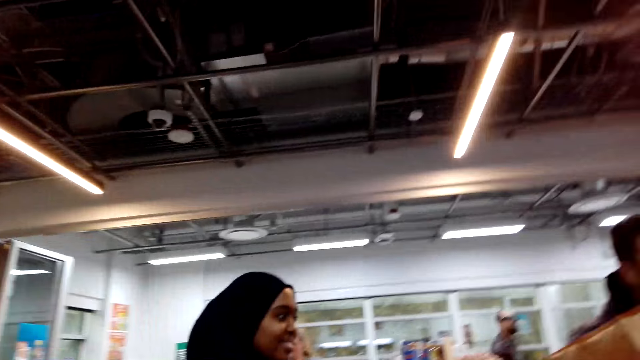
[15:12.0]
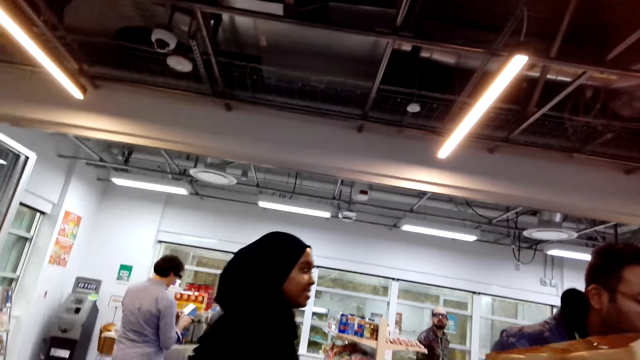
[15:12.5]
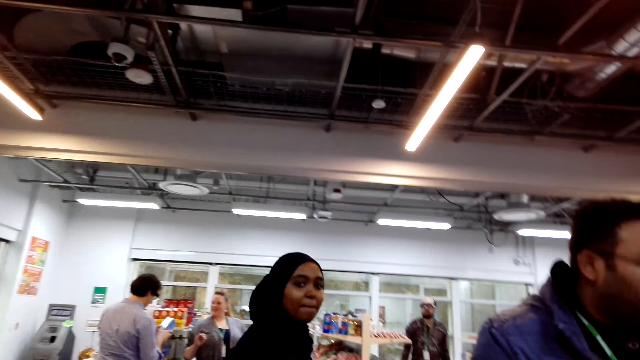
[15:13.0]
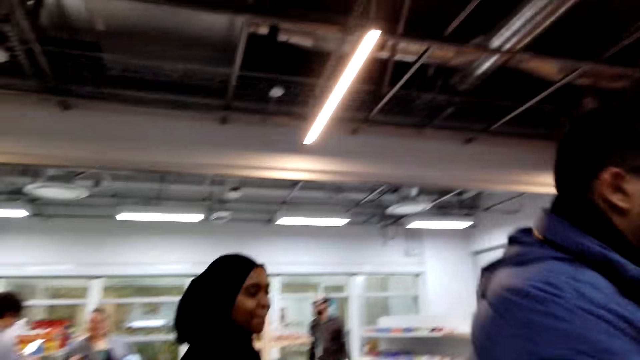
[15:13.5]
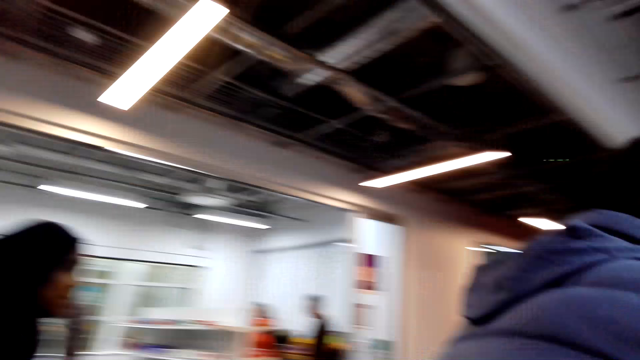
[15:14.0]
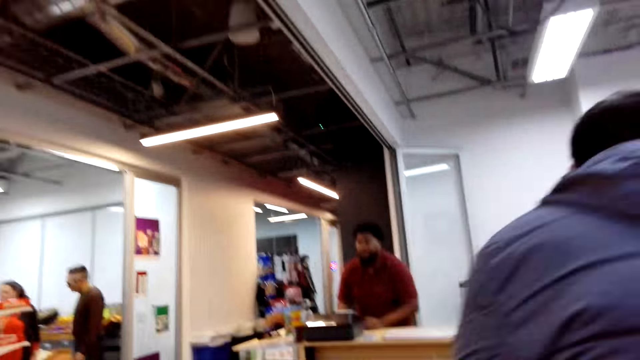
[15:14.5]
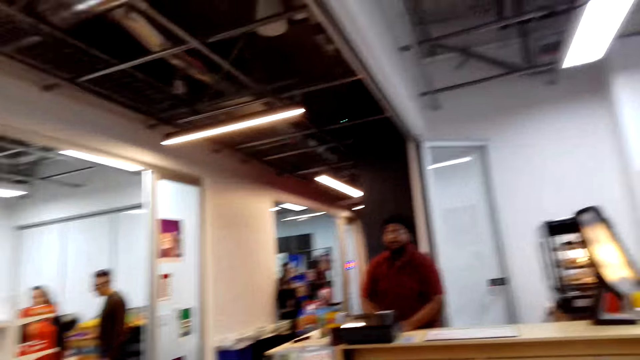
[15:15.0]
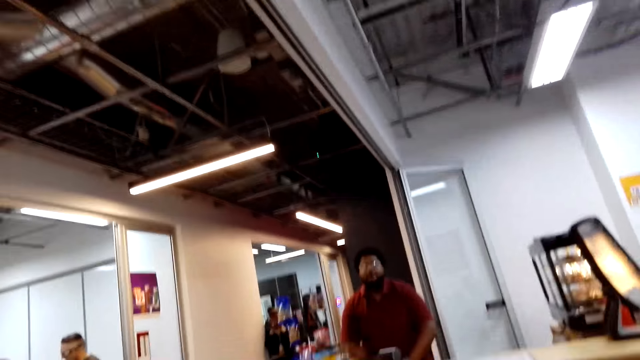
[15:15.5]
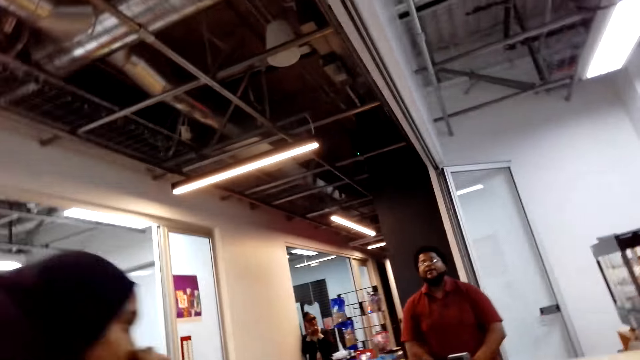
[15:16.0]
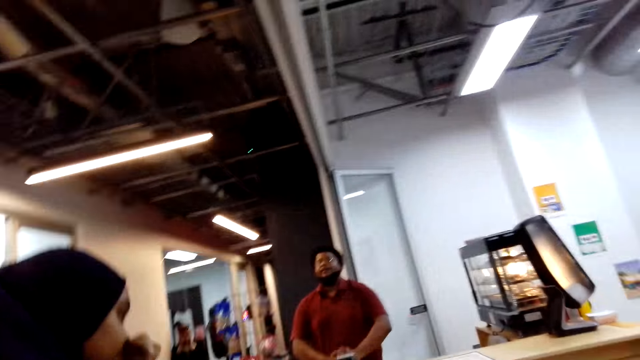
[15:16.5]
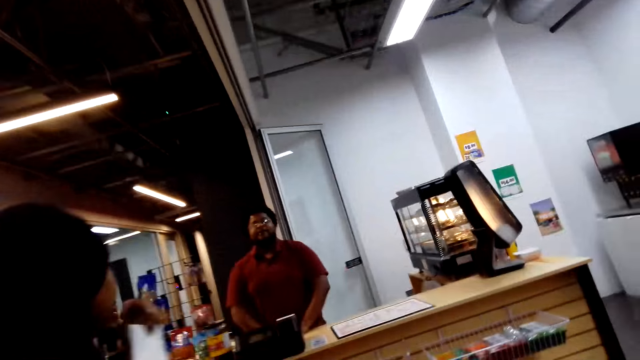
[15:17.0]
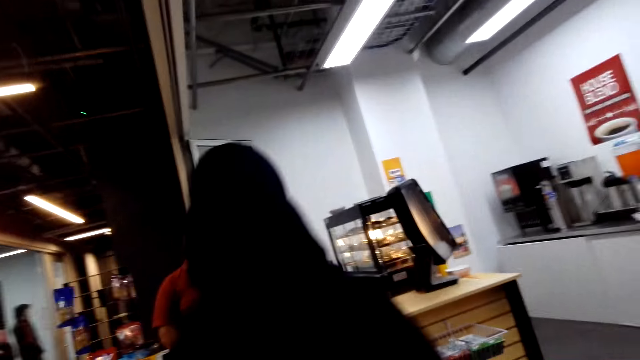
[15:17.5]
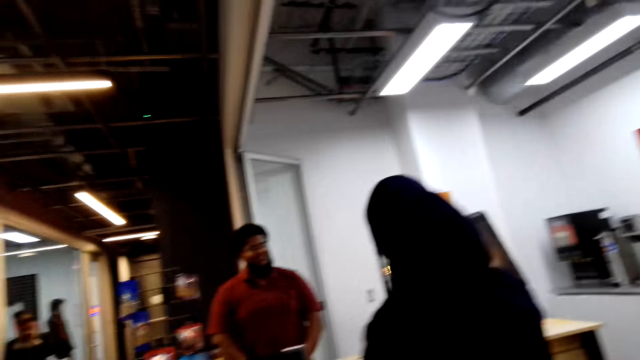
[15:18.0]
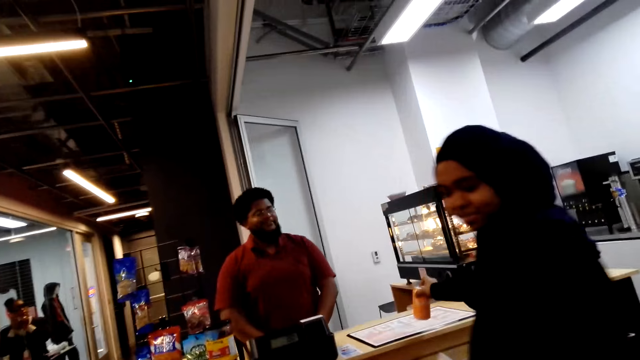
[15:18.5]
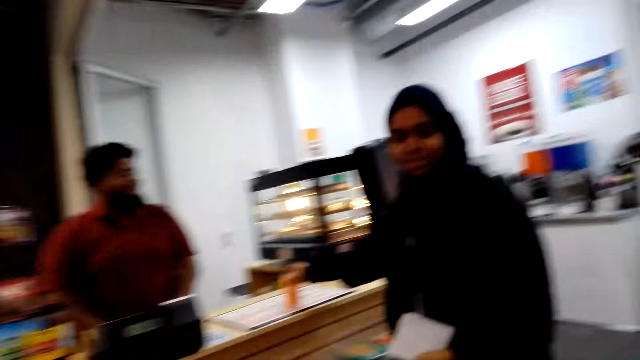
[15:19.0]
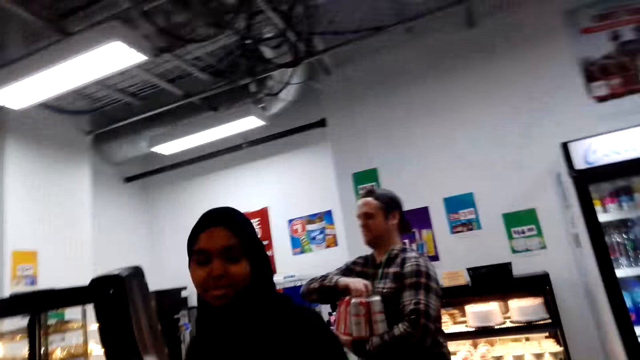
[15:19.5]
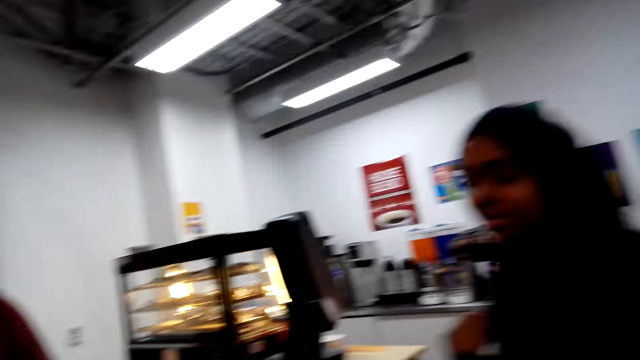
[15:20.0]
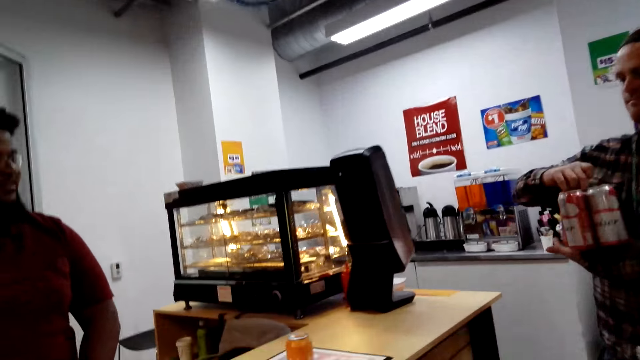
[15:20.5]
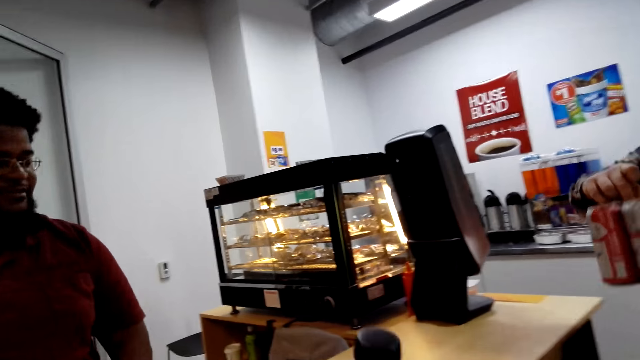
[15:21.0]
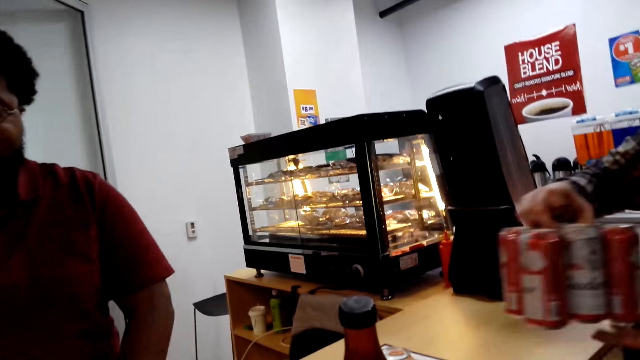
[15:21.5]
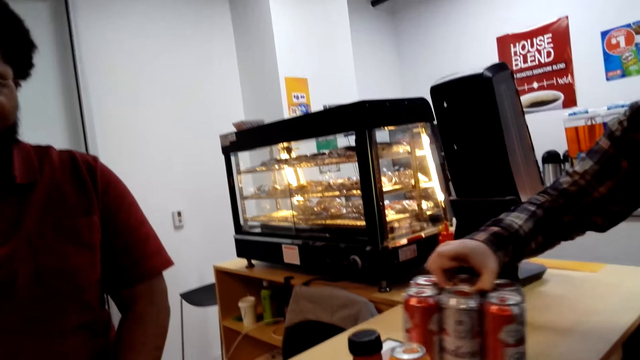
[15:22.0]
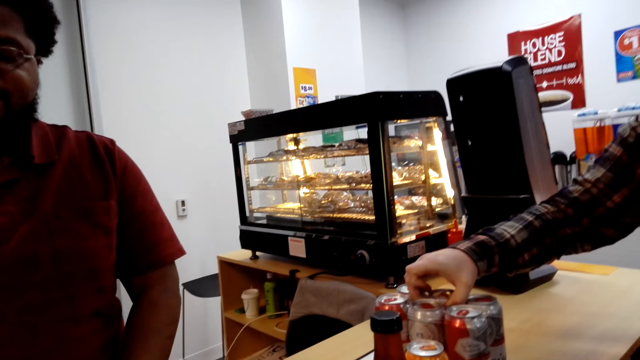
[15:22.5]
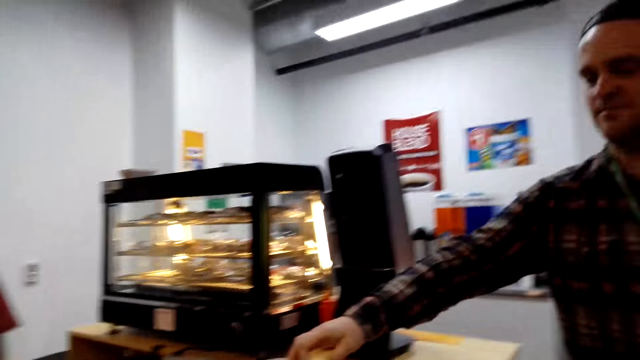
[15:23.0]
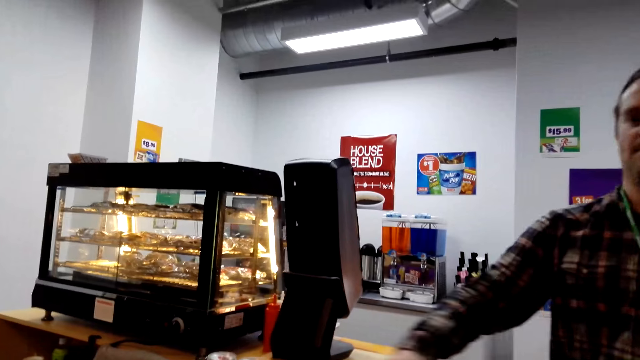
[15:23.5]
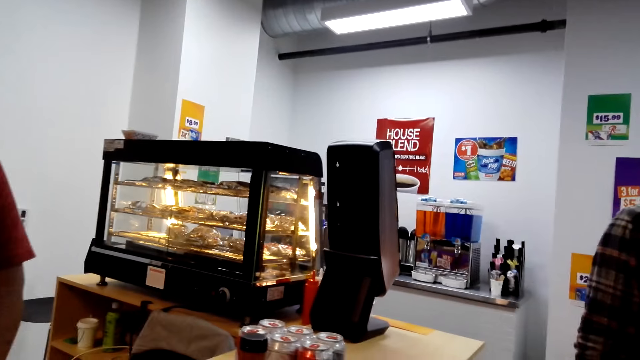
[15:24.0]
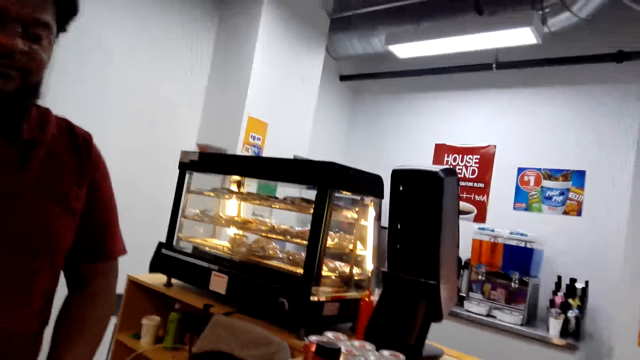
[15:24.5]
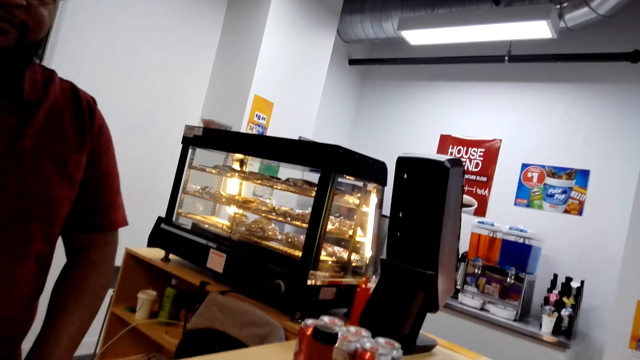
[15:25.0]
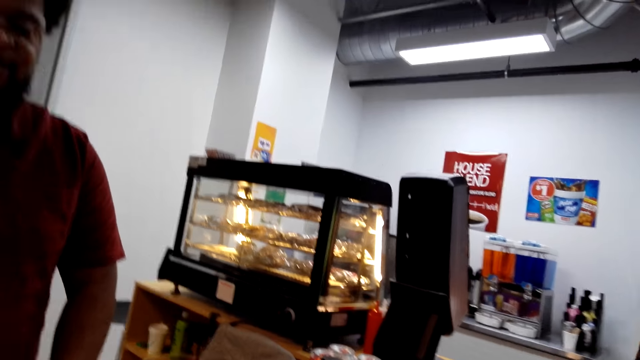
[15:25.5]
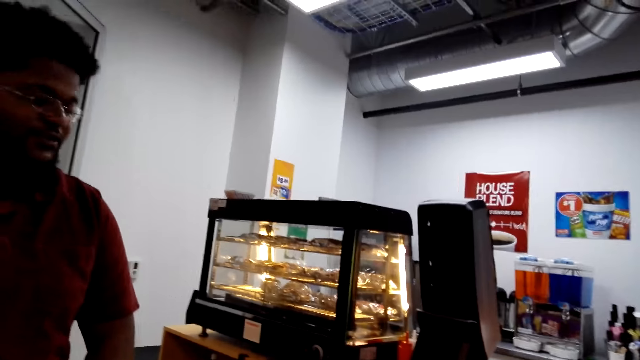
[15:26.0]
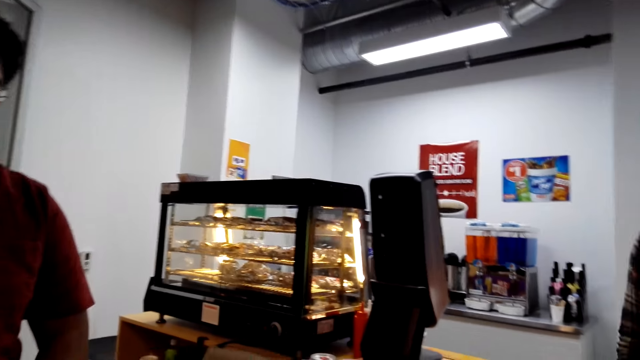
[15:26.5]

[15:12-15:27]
A man puts the pack of cans on the counter.

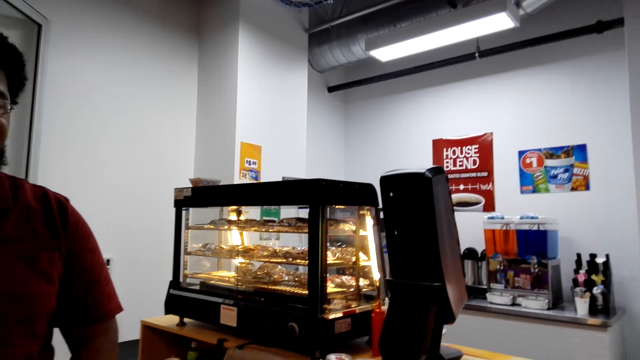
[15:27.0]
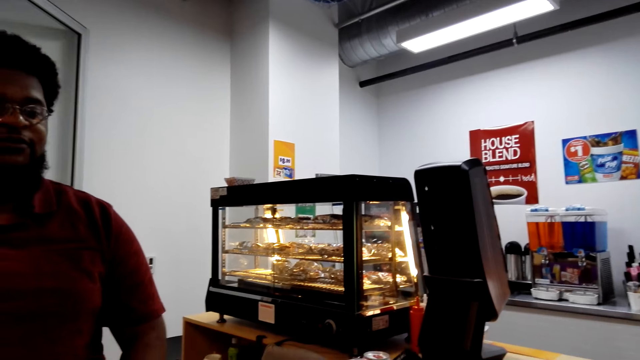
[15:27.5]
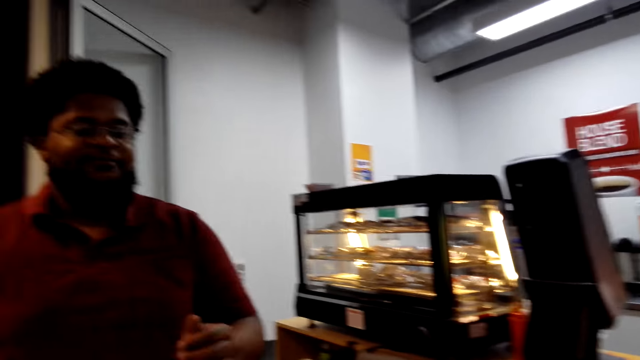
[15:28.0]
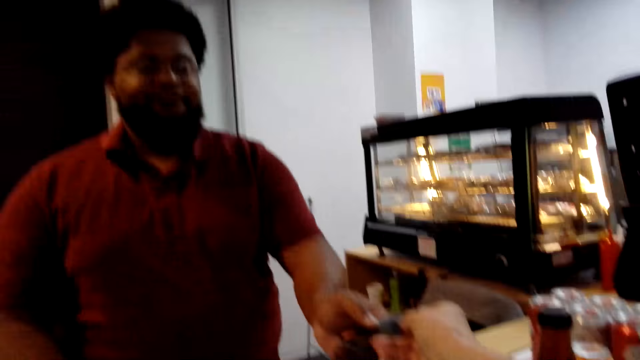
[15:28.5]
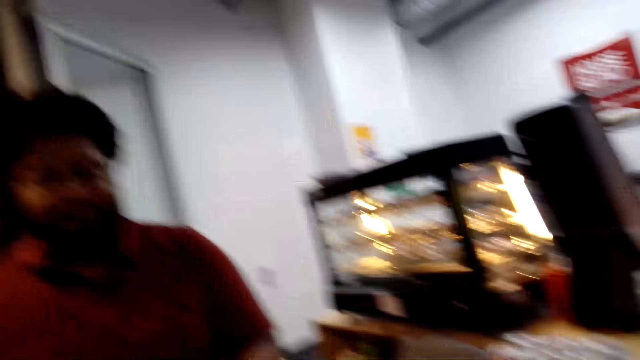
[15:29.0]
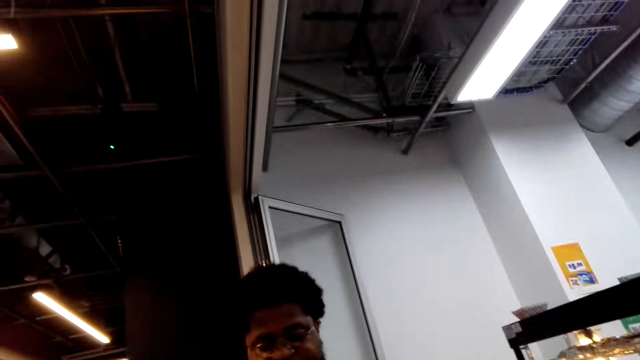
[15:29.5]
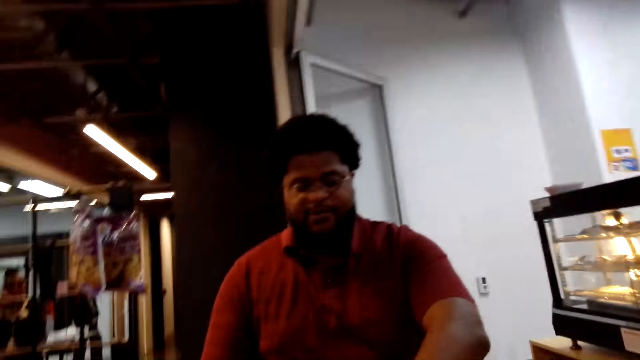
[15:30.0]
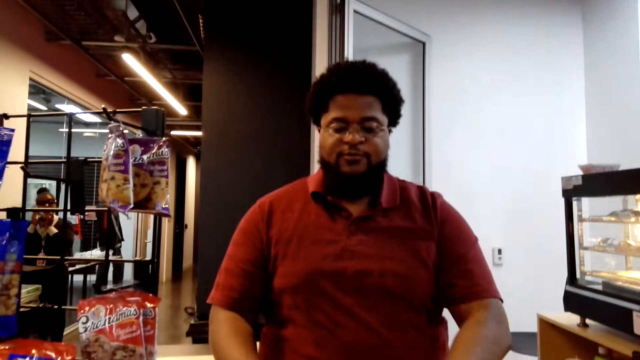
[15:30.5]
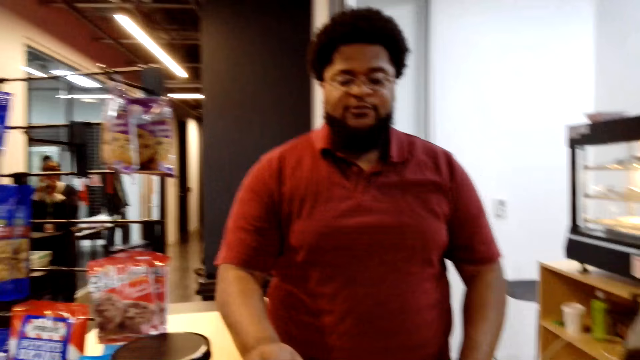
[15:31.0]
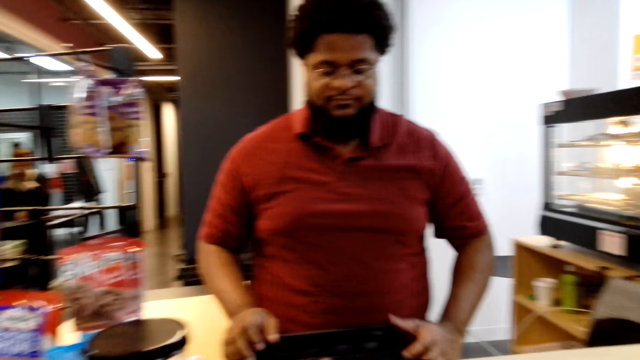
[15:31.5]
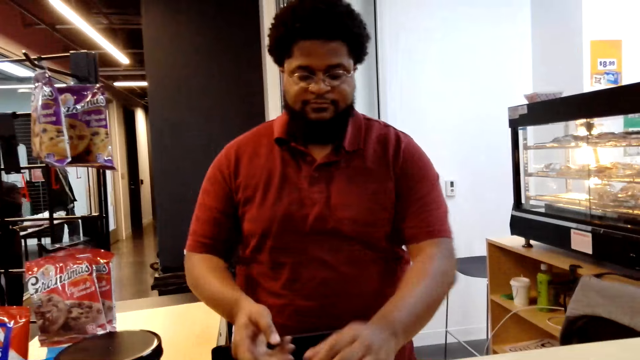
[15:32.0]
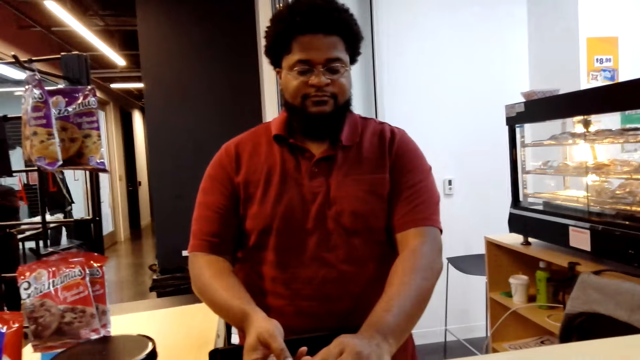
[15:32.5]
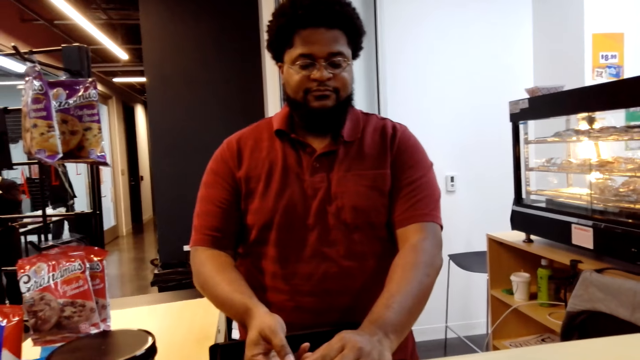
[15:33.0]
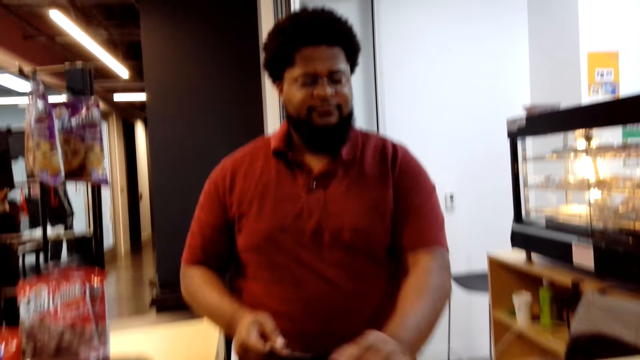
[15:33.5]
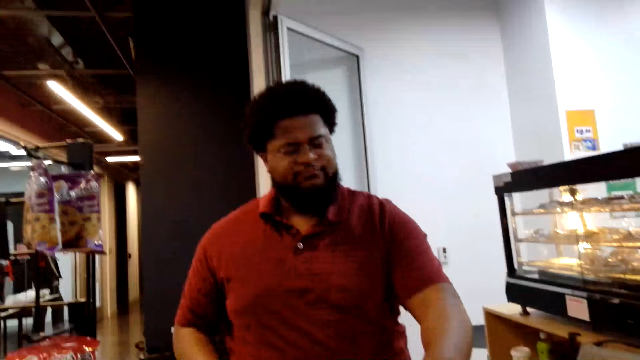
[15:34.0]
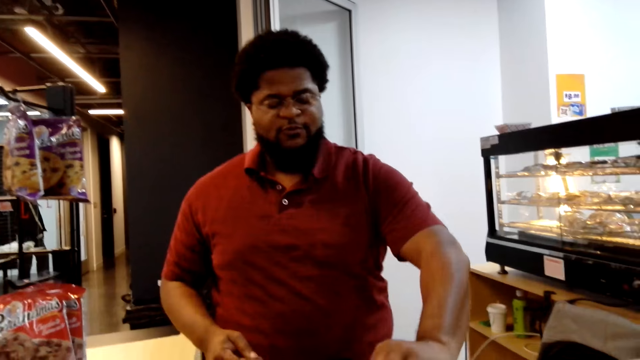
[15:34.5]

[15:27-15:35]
A man picks a card from the camera wearer.
